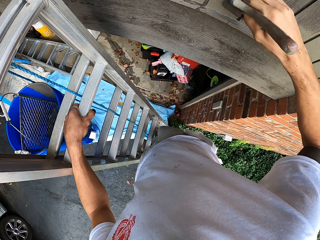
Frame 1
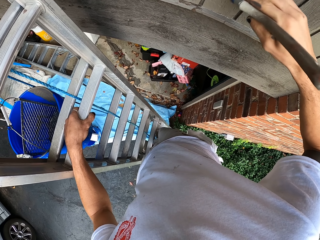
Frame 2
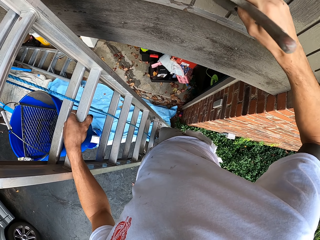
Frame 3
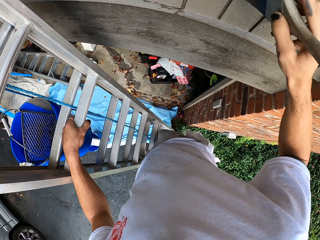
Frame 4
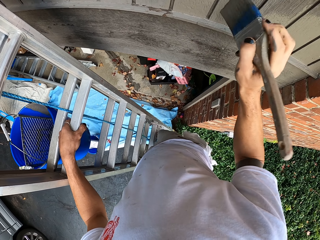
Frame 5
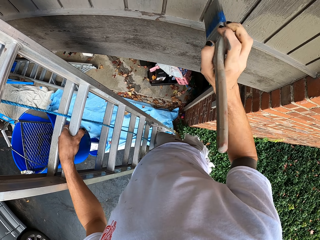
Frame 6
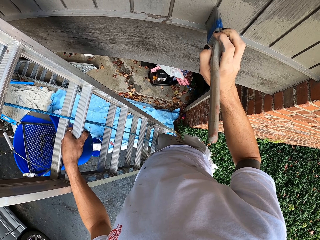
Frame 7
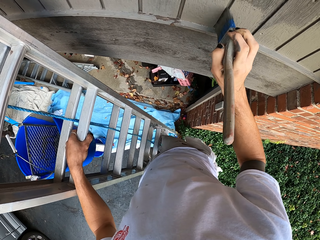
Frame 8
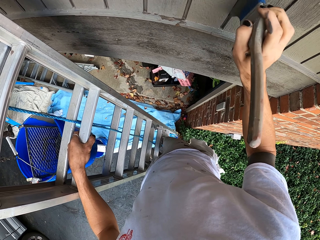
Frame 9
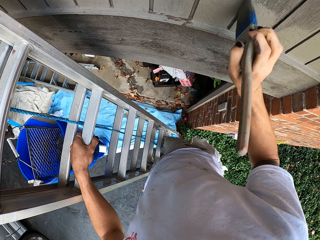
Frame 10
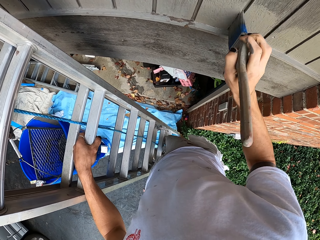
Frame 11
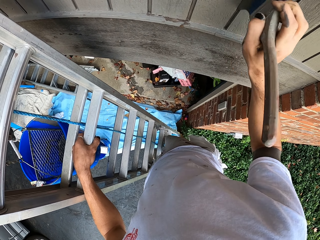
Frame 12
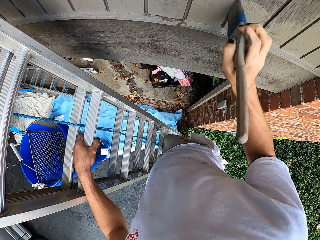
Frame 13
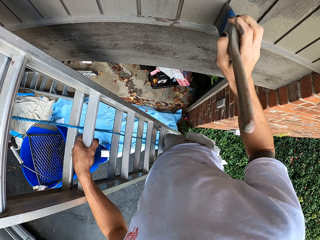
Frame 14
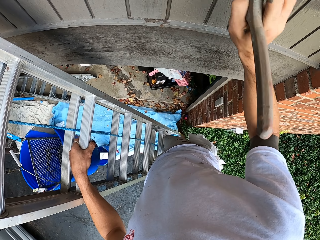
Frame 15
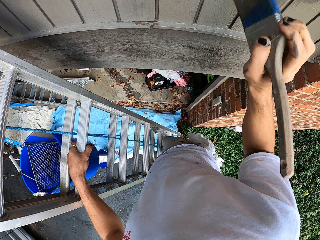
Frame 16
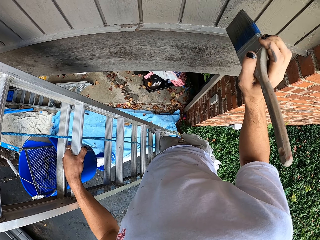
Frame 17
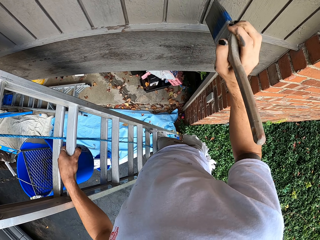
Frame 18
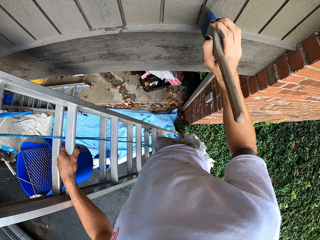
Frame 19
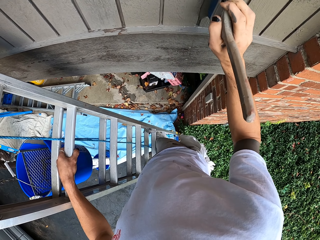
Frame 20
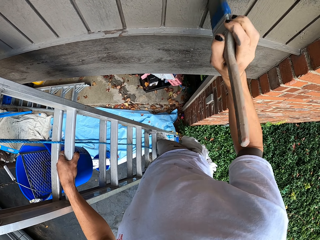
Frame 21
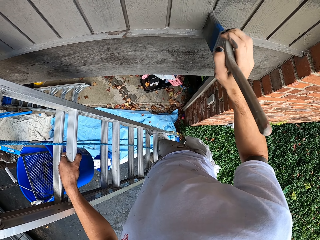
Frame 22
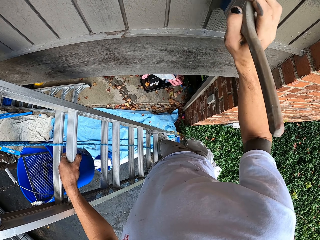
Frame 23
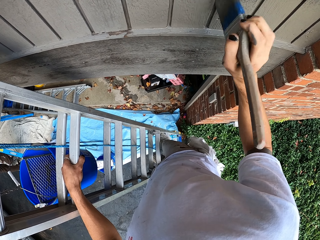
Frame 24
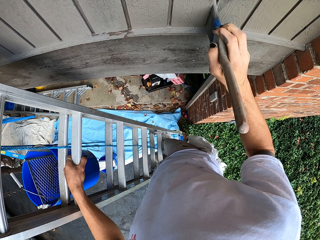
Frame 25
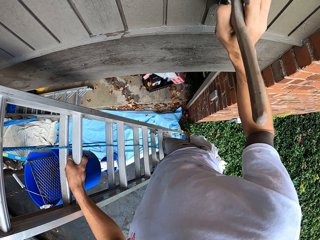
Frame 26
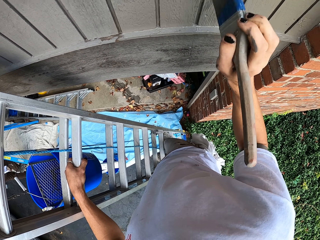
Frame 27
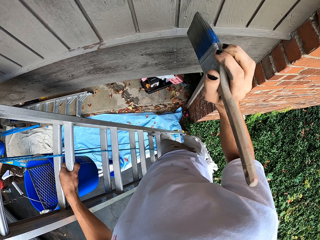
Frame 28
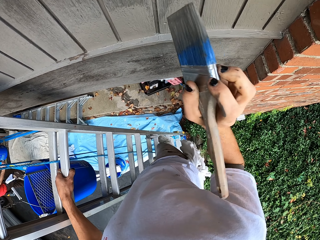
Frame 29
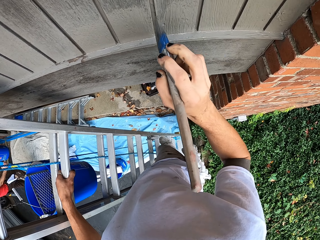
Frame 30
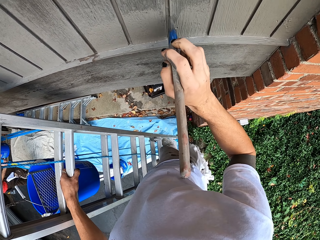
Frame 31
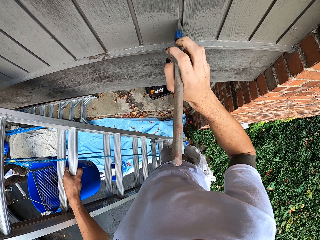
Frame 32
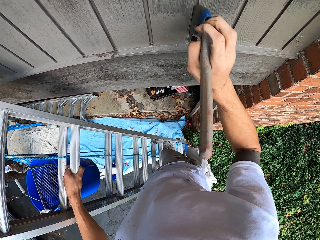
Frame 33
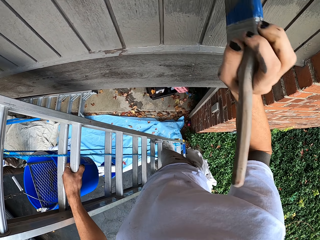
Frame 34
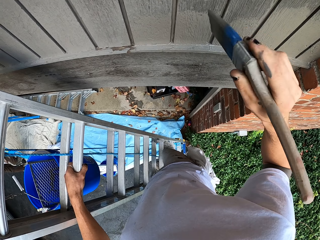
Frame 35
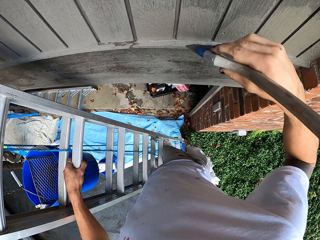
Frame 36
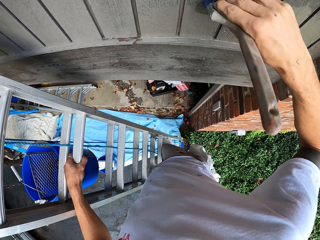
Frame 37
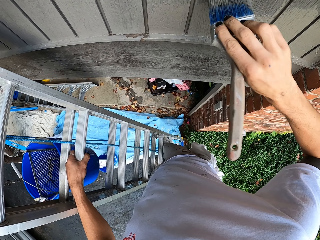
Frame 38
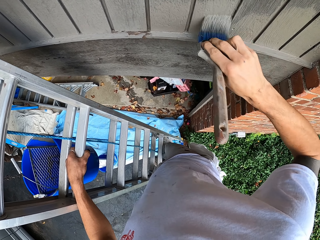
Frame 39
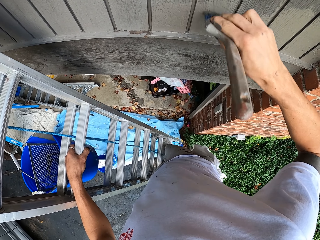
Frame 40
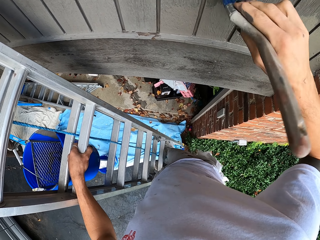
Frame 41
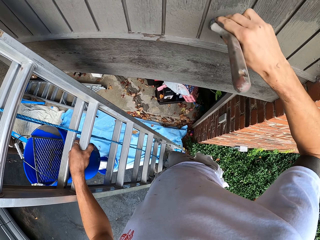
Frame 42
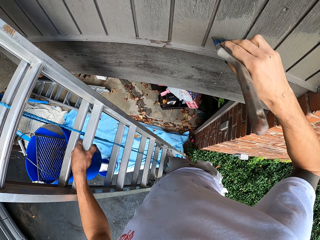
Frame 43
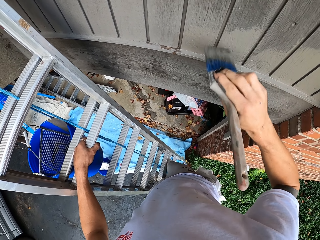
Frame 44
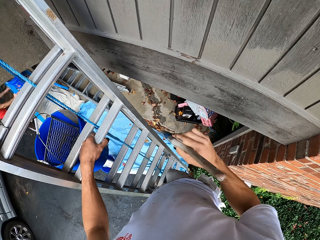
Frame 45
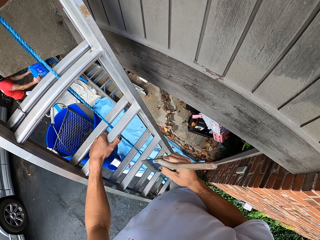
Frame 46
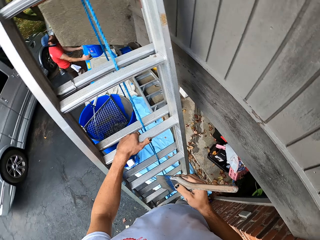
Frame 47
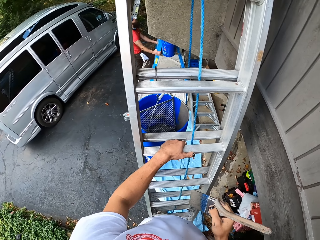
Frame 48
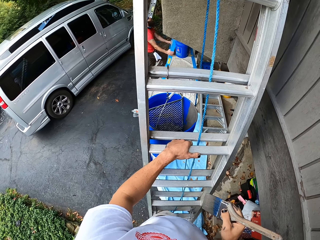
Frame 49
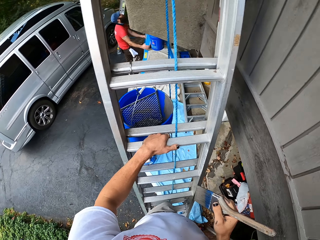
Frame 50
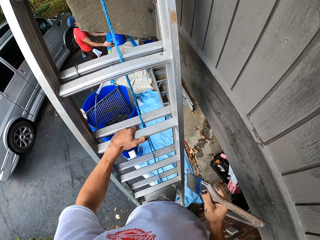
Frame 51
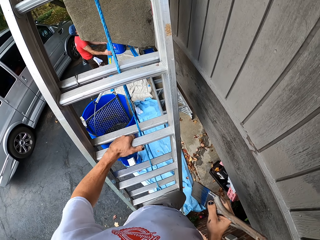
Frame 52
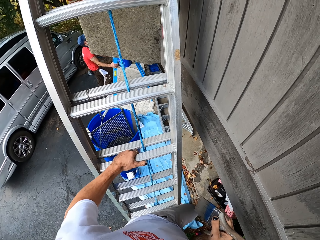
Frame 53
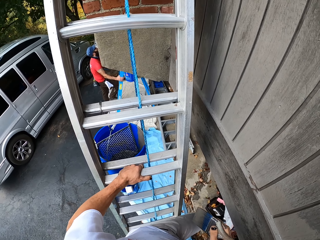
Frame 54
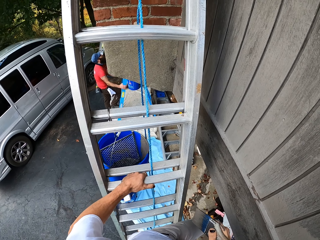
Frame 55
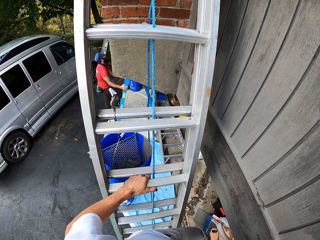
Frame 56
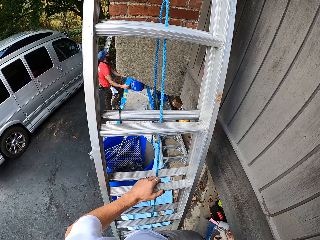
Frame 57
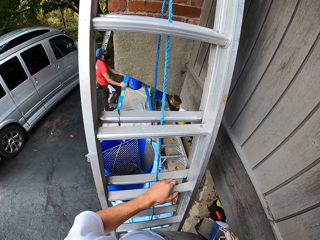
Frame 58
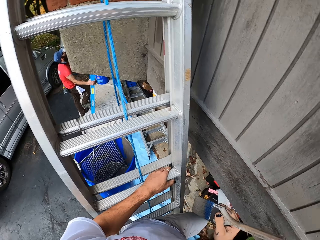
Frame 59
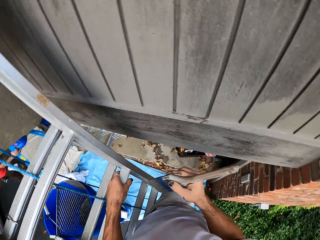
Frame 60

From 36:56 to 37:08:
The camera wearer looks around.

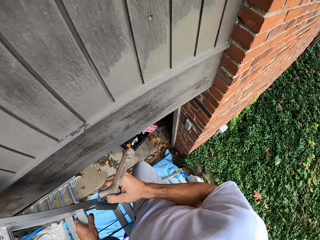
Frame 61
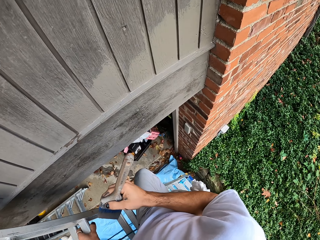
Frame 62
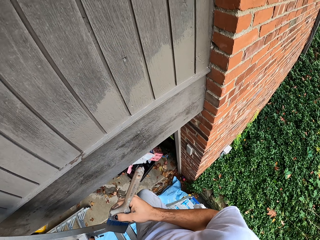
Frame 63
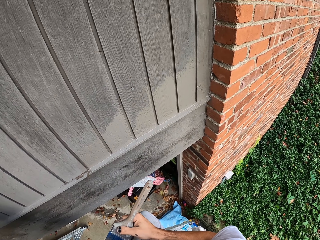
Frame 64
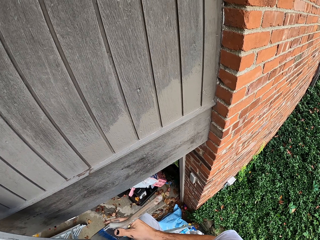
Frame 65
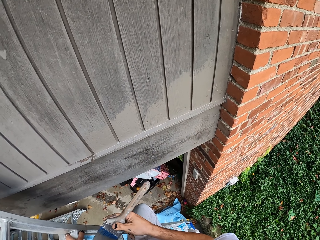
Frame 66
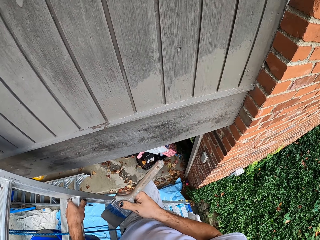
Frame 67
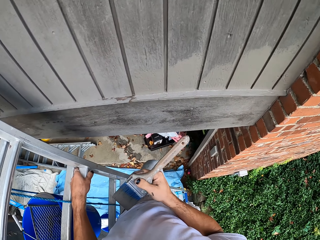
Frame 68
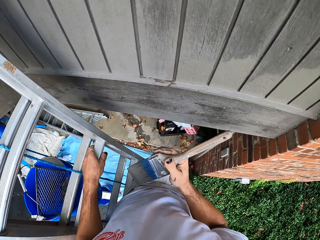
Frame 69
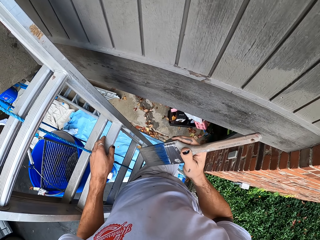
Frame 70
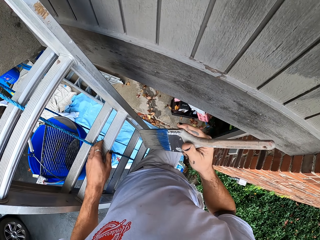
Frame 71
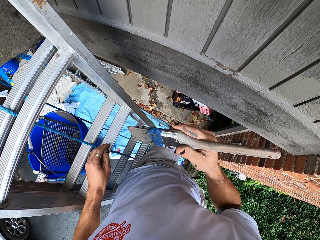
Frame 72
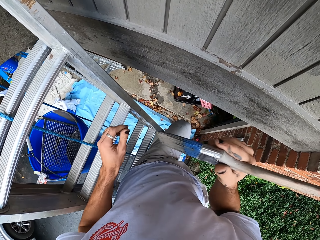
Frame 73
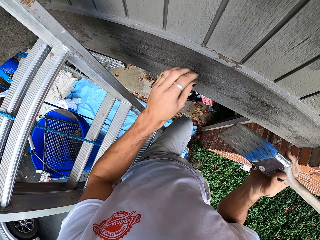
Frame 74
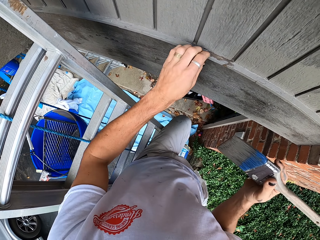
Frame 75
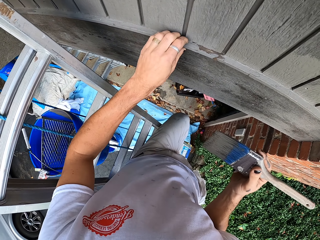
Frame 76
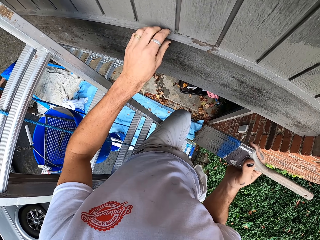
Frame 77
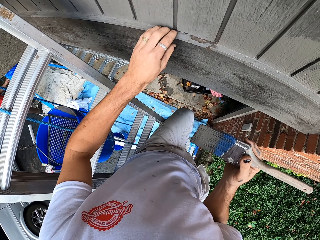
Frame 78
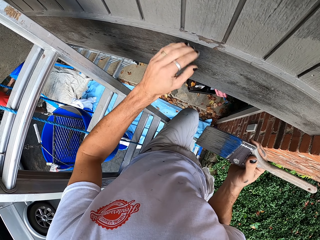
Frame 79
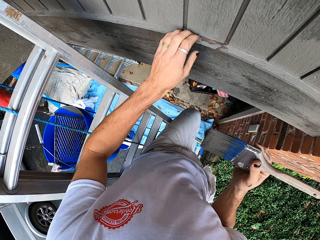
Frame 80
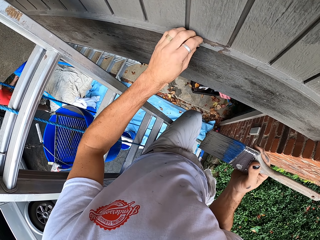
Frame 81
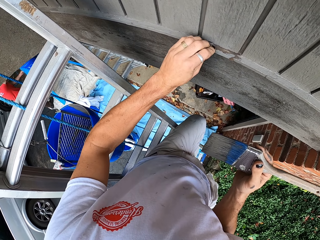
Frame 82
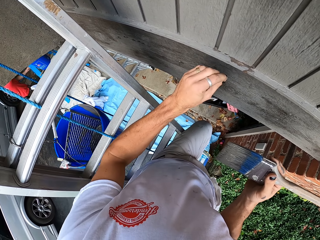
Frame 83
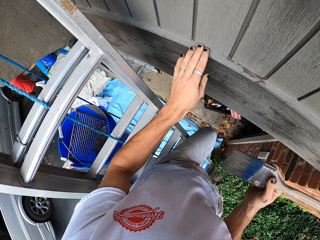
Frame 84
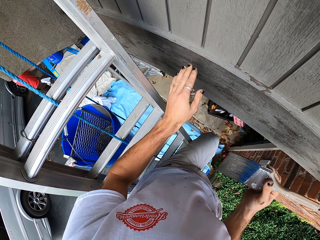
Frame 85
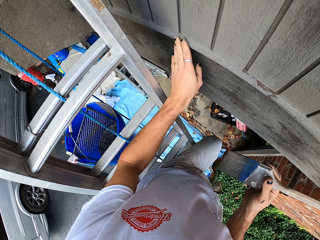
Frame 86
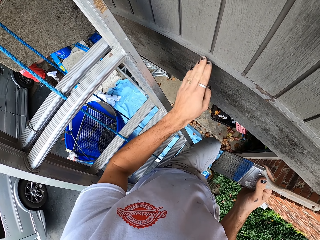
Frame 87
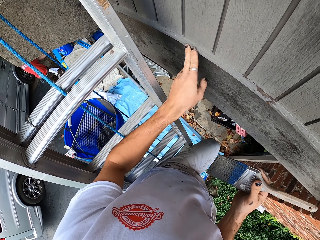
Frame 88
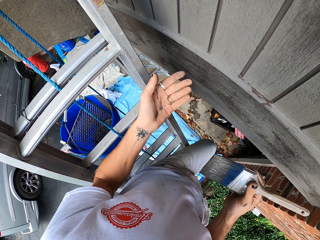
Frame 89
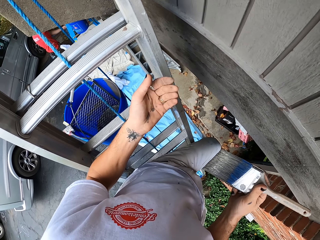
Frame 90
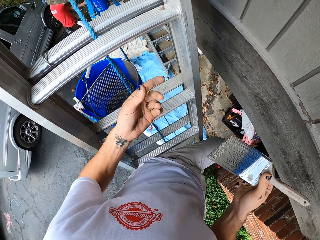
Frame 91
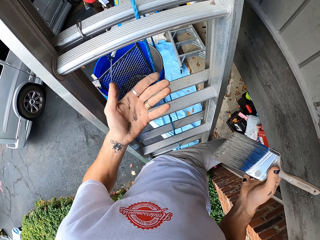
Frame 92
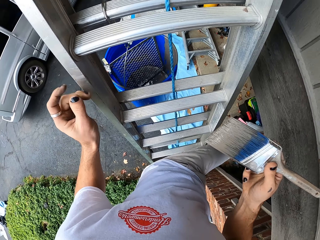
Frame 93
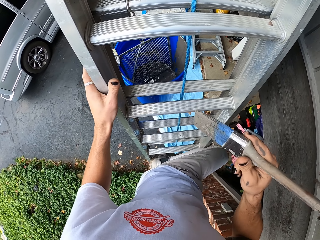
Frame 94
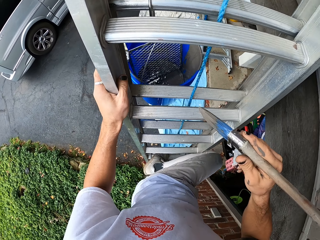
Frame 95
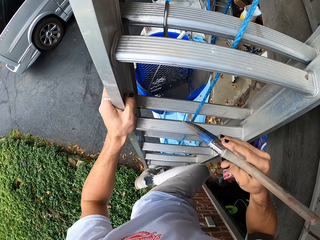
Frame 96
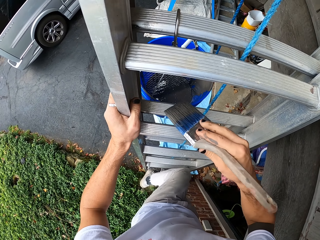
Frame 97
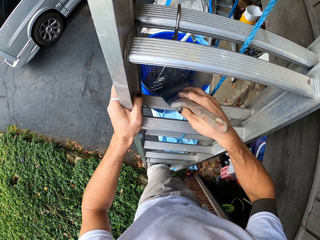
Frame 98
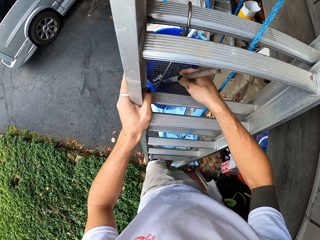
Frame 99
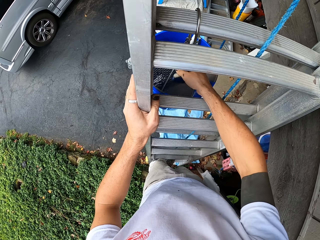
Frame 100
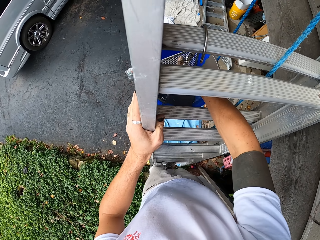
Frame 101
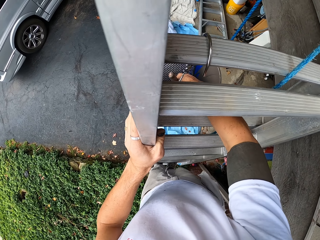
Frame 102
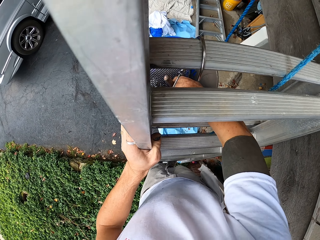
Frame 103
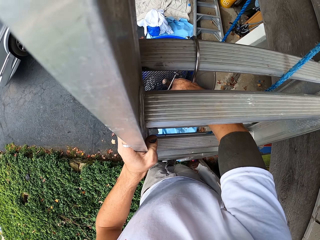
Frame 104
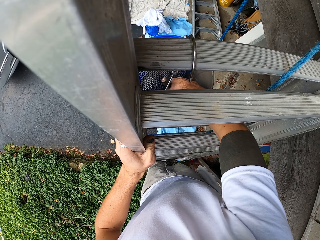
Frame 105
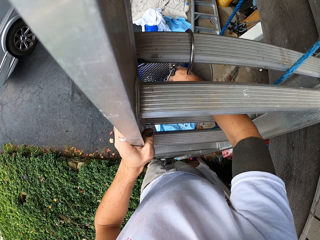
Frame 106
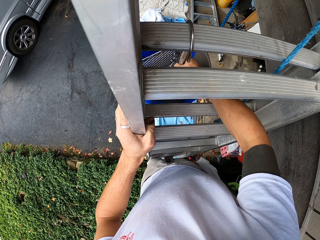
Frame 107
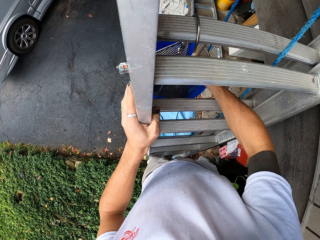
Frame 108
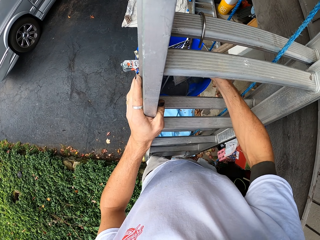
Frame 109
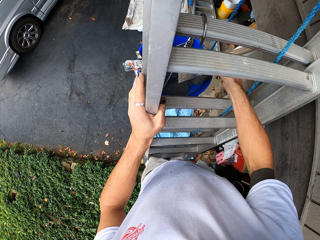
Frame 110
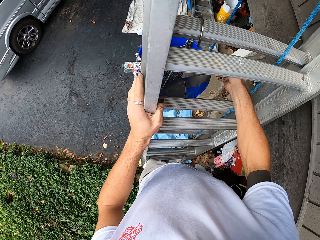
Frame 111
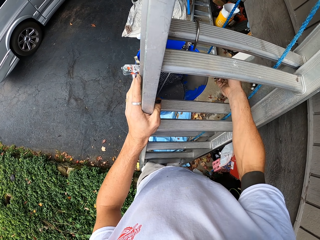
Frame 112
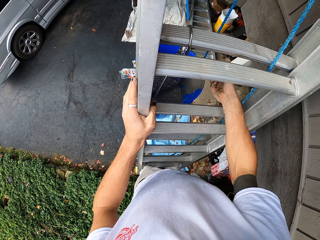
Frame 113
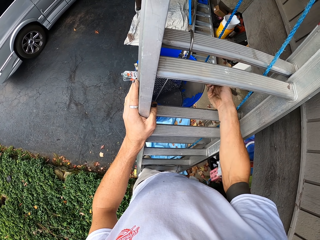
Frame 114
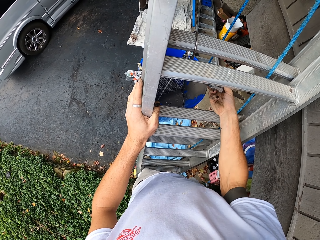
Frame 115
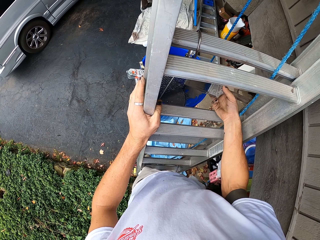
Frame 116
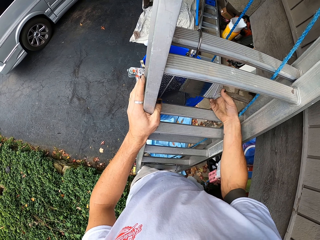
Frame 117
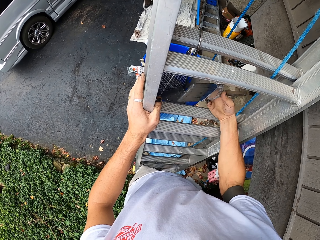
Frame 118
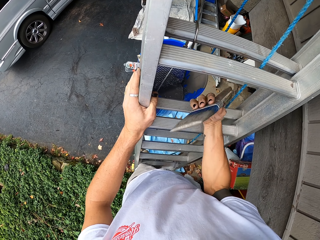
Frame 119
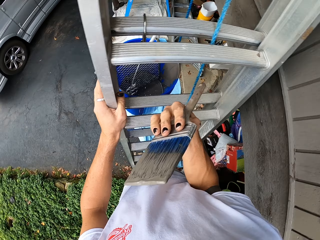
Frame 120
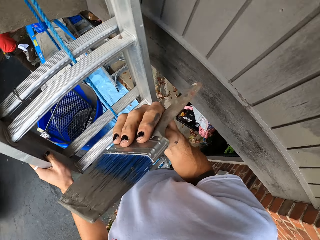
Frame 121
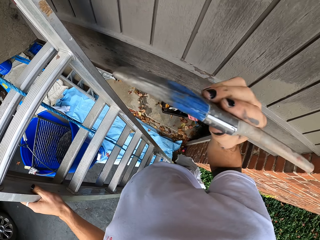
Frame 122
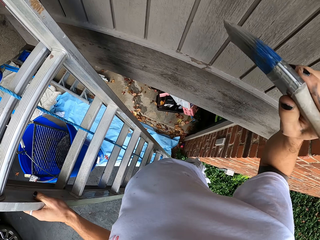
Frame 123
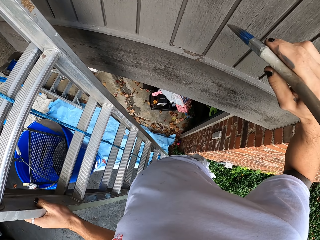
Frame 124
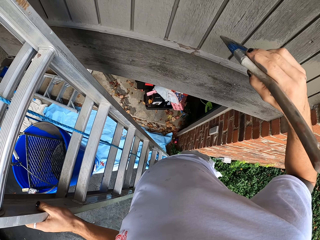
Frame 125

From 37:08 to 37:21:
The camera wearer looks at the door. He wipes the wooden wall. He touches the door. He looks at his hand. He holds the ladder. He dips a paintbrush in the paint. He removes the brush from the paint.
